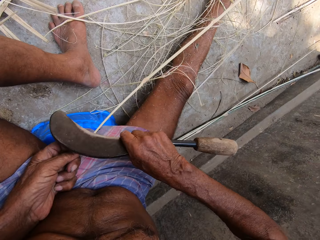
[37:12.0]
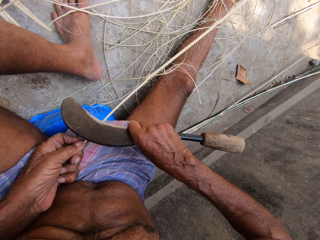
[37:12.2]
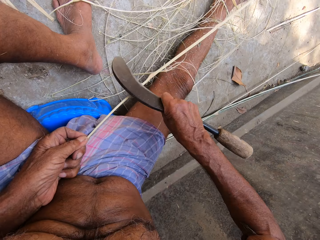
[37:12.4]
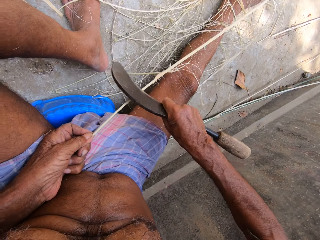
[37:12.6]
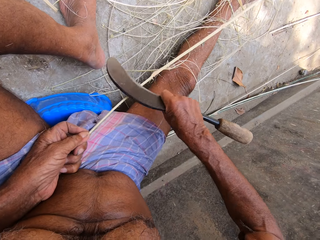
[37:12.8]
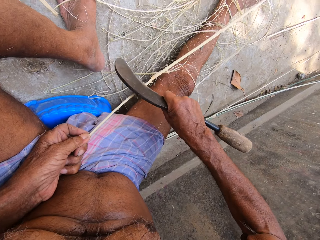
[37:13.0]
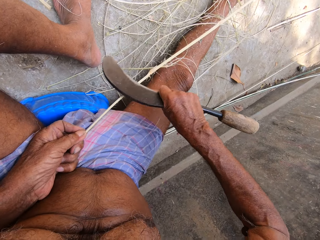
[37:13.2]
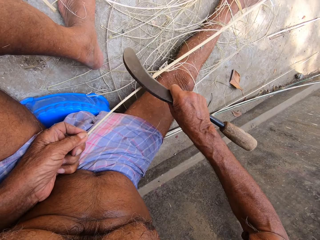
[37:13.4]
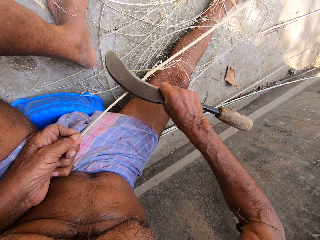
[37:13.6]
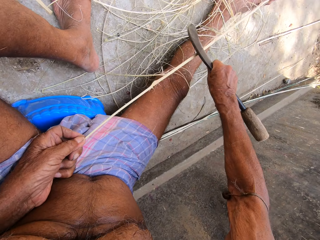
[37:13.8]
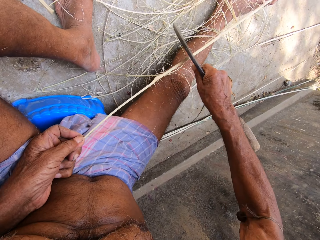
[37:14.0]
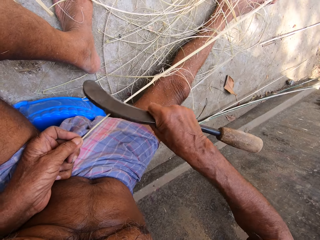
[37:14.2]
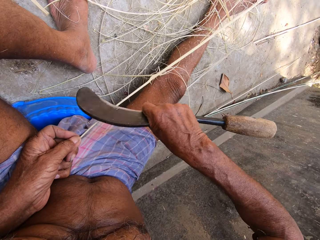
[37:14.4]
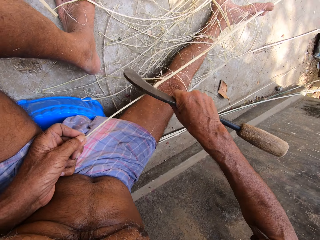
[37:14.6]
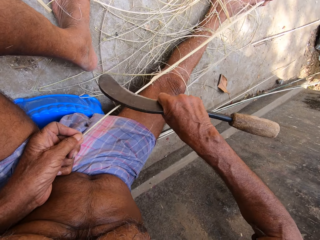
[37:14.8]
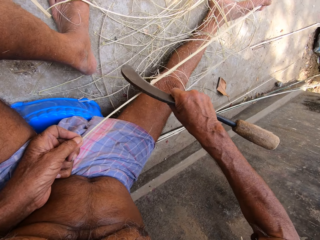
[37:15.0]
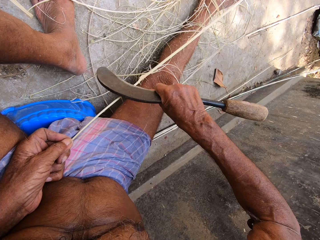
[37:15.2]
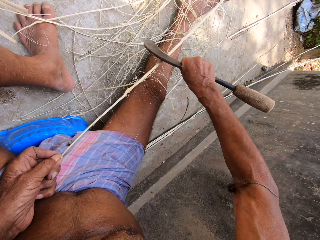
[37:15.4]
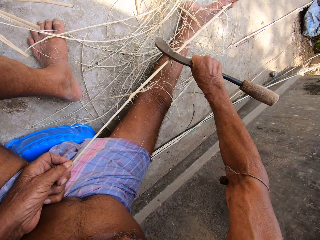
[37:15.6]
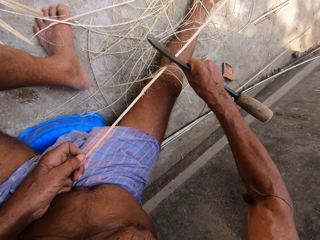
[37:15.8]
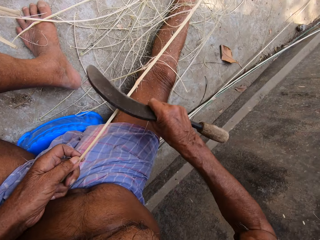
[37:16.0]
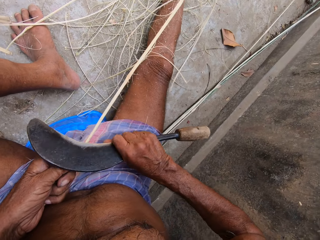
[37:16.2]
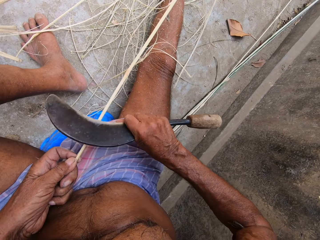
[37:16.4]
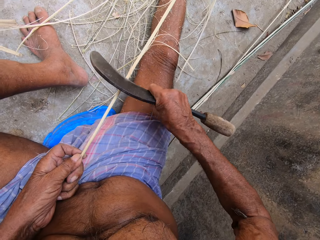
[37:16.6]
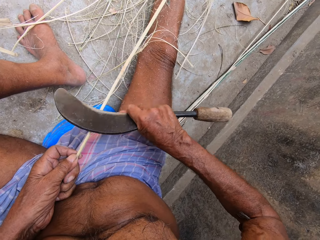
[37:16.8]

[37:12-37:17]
The camera wearer scrapes the stick blade. They scrape it repeatedly.

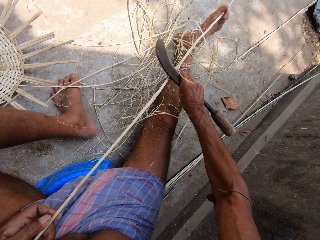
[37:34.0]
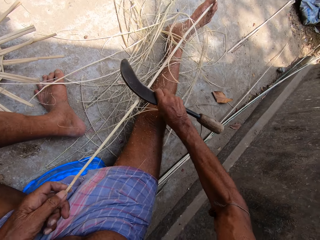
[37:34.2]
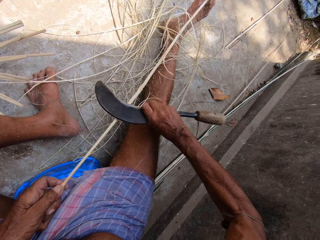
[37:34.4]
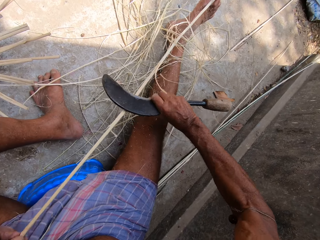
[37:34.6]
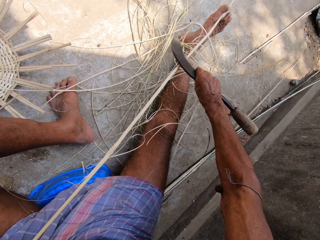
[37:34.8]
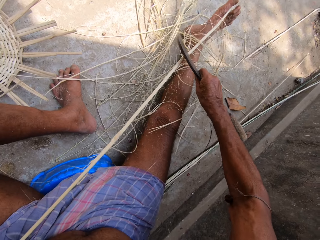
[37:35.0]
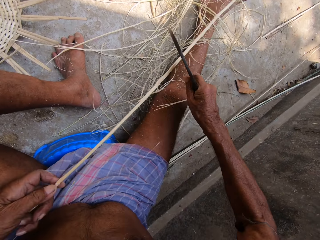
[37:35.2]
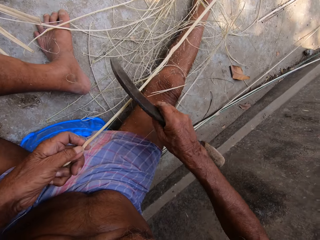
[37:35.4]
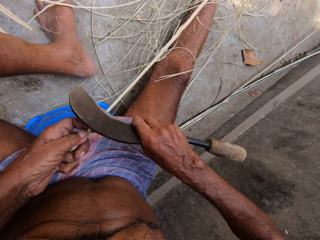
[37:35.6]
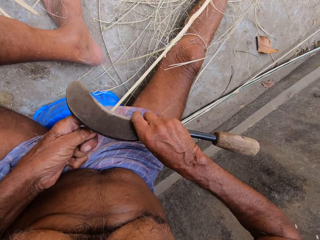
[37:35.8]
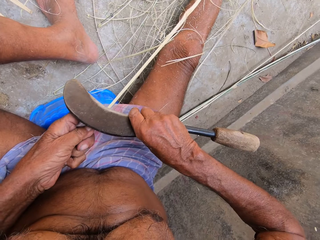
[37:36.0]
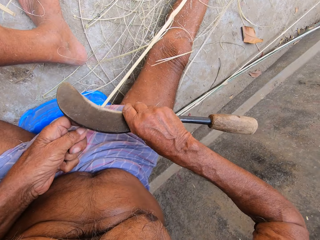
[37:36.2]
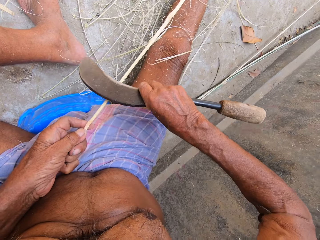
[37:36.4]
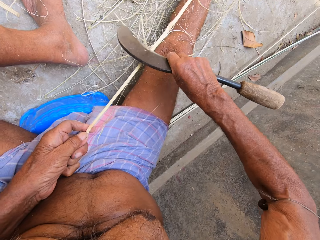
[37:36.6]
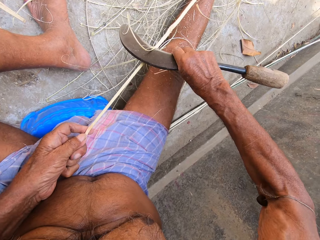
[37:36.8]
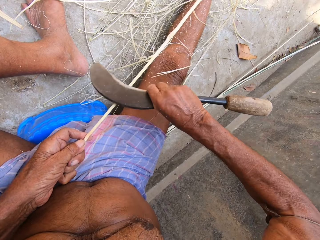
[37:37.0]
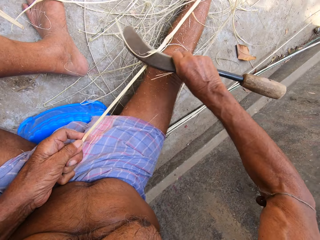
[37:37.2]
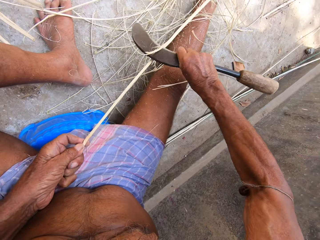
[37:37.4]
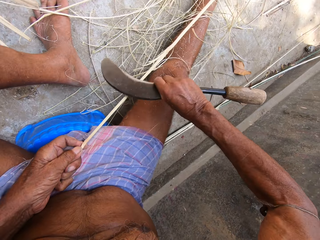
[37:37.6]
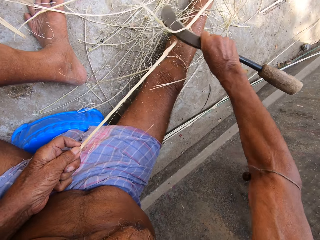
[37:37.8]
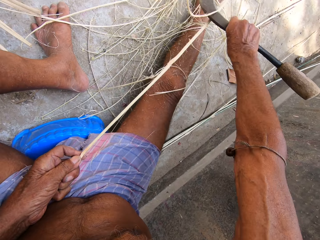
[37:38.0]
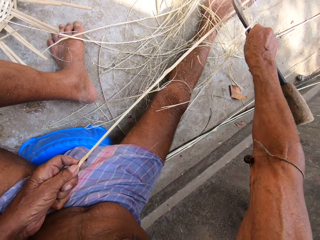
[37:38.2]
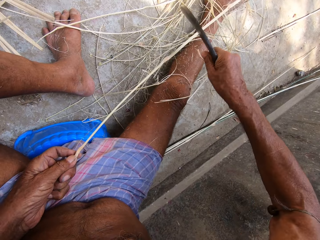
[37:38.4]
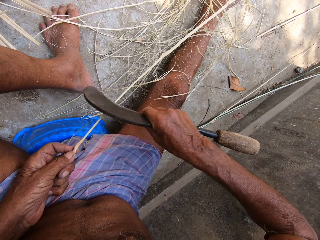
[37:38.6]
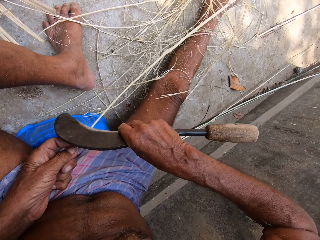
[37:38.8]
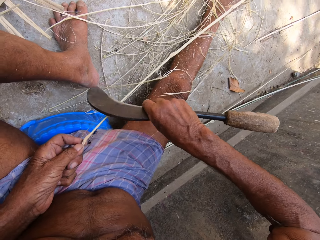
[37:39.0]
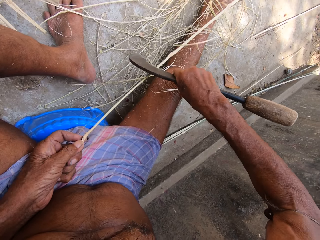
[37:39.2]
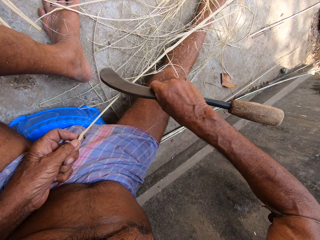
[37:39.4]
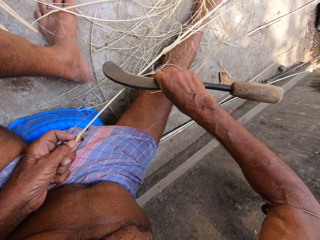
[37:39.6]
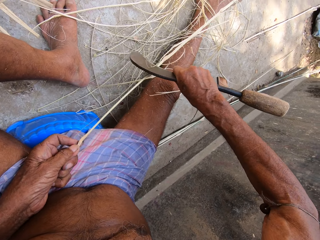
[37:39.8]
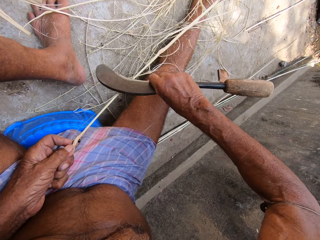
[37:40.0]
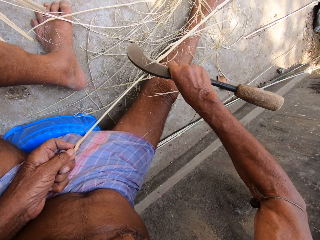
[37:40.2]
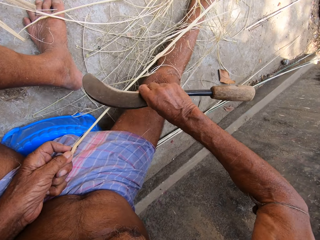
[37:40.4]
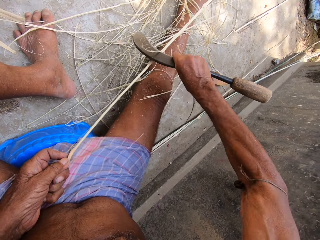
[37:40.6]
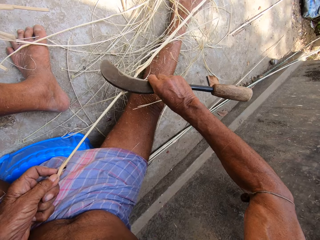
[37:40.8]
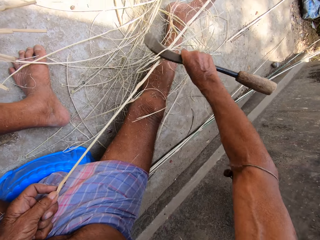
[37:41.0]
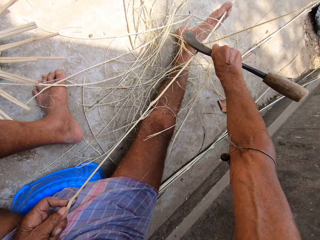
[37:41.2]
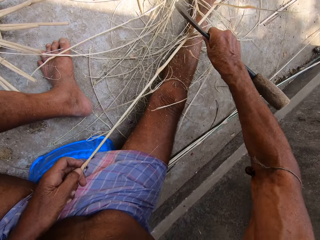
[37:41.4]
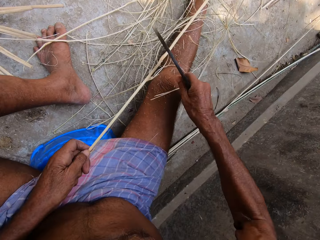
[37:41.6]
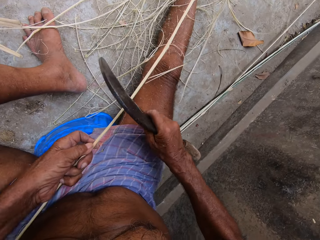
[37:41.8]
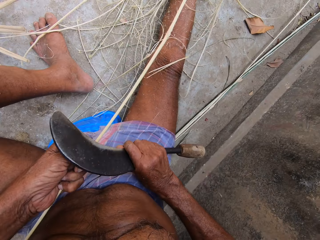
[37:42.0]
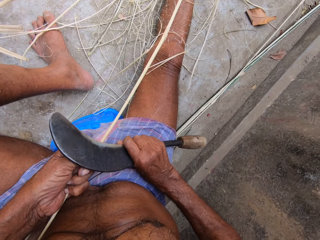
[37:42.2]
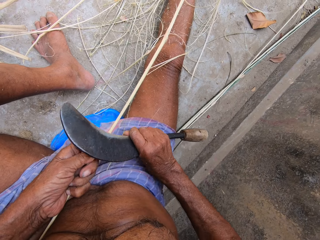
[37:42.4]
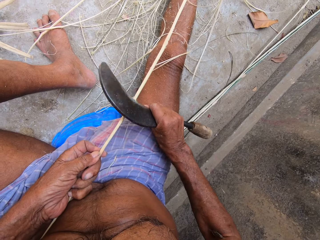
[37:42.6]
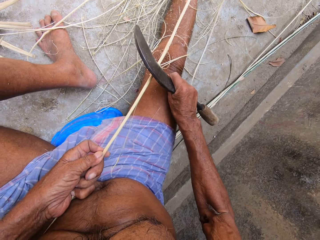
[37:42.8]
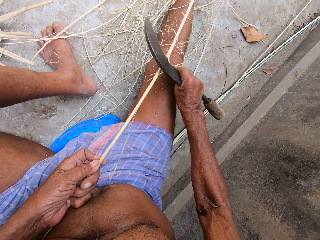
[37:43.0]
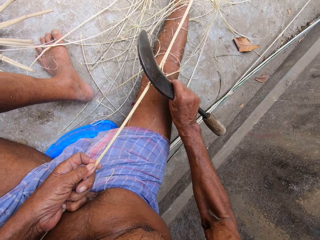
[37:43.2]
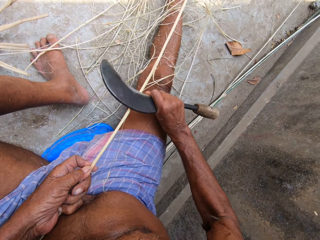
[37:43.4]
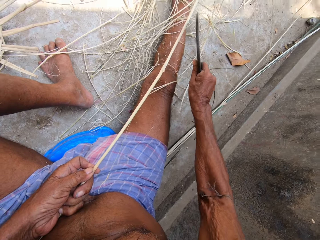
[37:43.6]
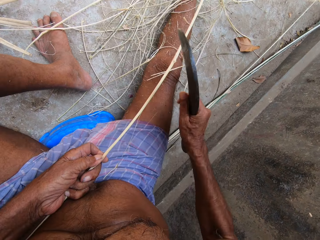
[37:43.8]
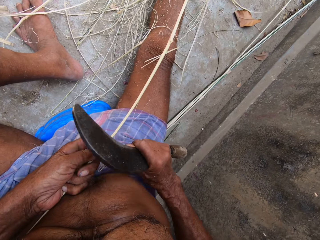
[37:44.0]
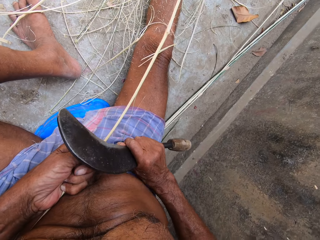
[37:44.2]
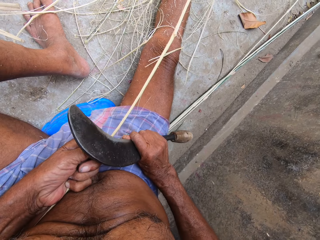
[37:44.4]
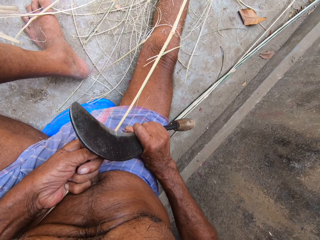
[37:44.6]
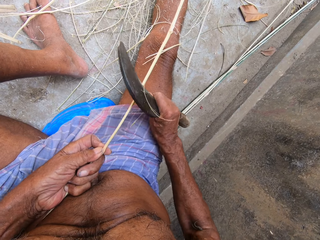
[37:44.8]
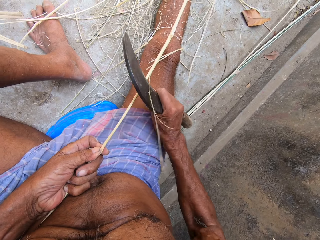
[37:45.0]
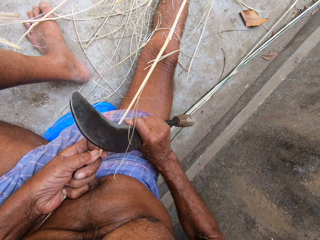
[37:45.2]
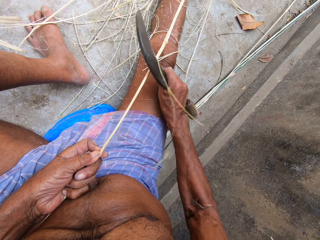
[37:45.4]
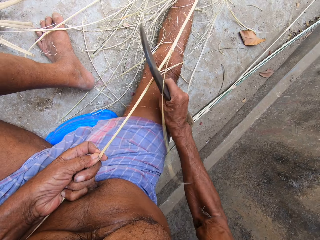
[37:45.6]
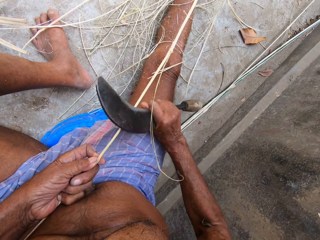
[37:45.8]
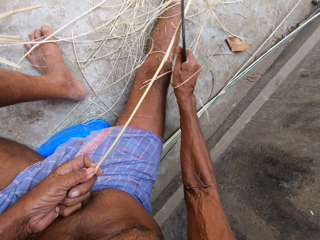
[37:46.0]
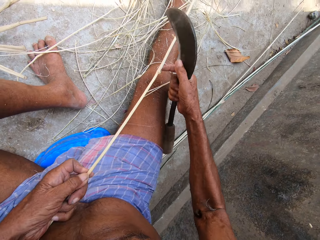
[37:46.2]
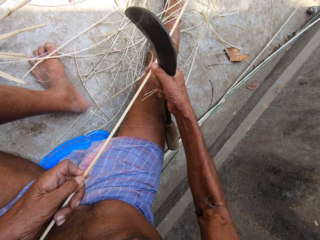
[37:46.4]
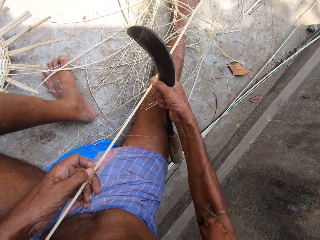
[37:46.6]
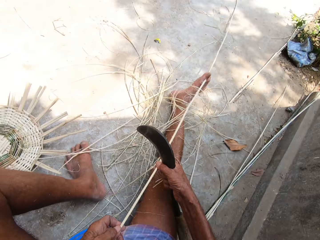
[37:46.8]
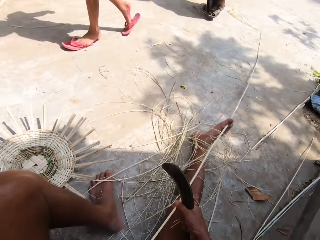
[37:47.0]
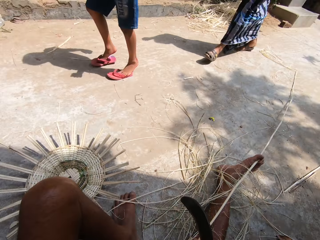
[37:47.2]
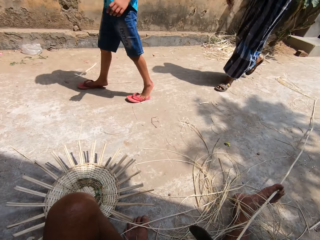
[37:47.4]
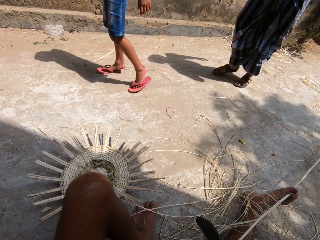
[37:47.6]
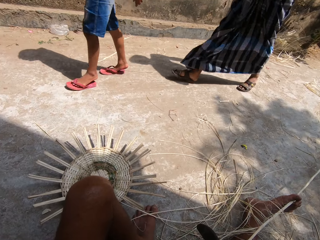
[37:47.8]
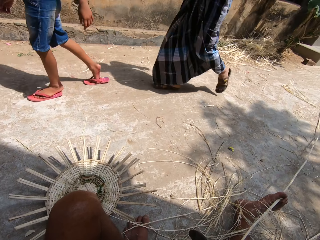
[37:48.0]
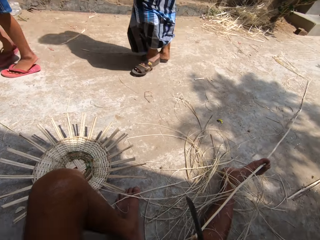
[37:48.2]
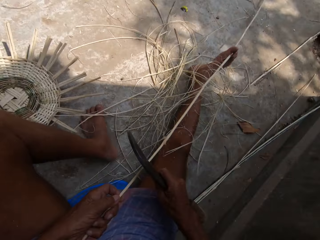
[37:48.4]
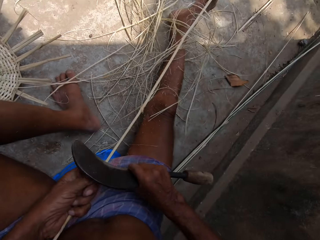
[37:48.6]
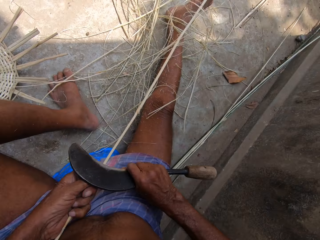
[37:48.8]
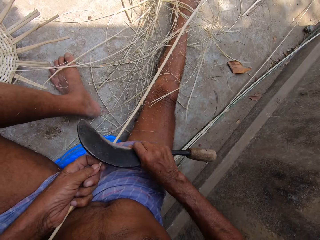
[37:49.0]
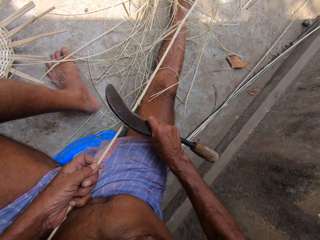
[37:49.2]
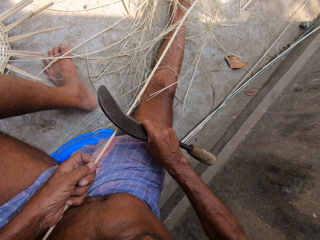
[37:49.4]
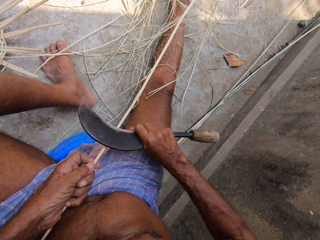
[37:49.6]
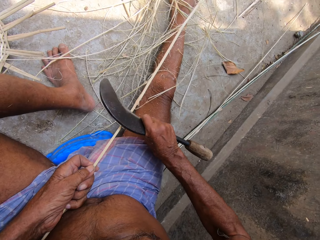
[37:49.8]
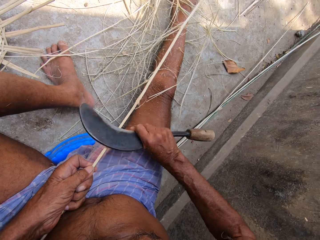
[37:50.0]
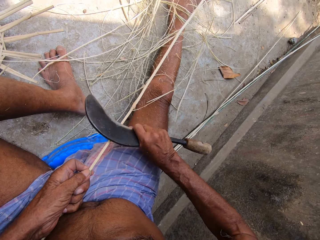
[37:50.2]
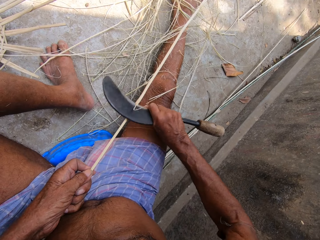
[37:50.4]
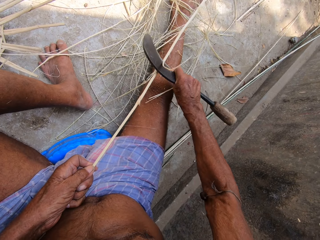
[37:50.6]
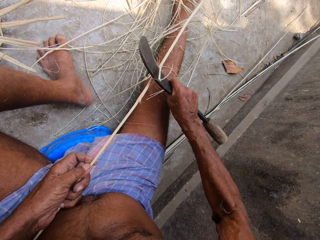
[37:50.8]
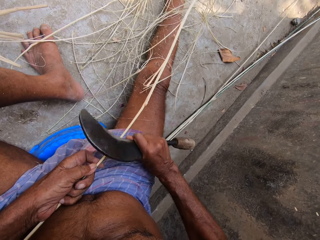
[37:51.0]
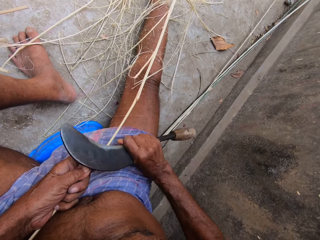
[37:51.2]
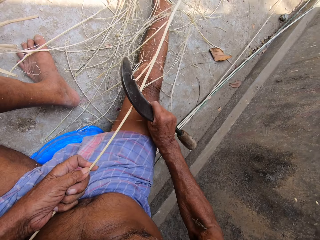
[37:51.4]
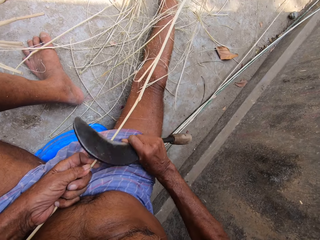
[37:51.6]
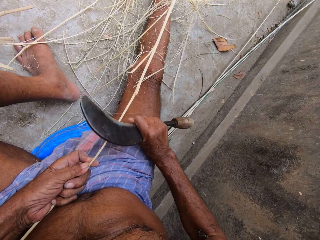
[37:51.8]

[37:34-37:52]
The camera wearer scrapes the stick blade. He scrapes it repeatedly. A child converses with the camera wearer. The camera wearer scrapes the stick blade. He adjusts the stick with his hands. He holds the stick with both hands. He looks ahead. He peels raffia from the stick in his left hand with the sickle in his right hand. He holds the stick with both hands. He scrapes the stick blade.
